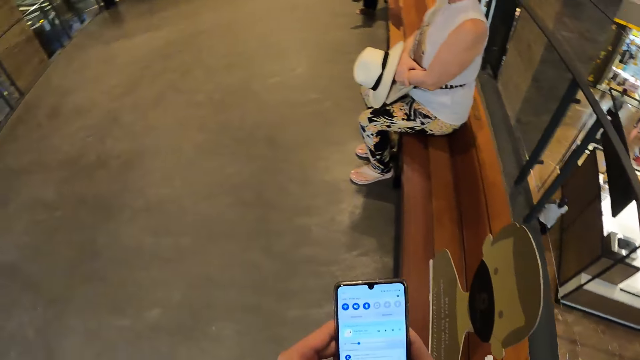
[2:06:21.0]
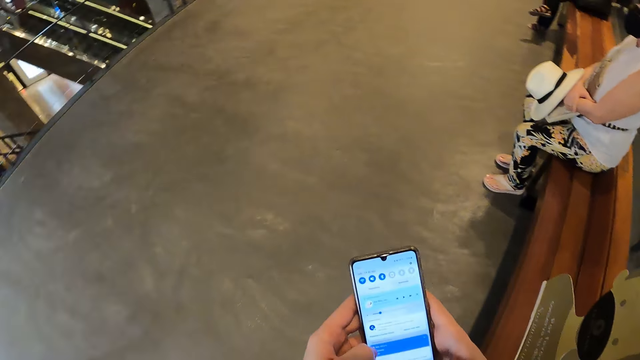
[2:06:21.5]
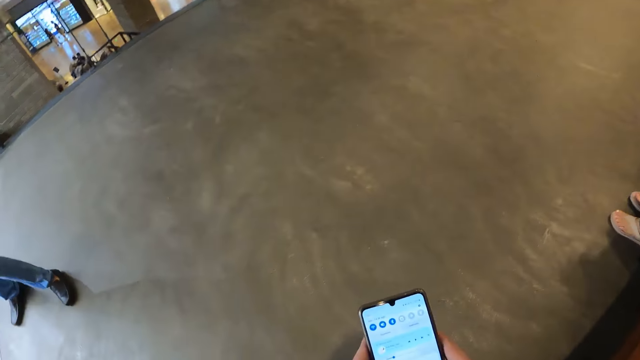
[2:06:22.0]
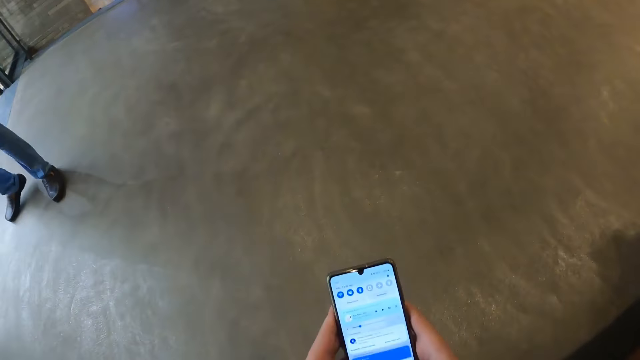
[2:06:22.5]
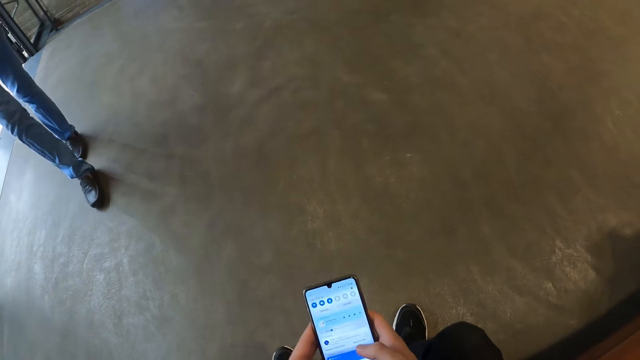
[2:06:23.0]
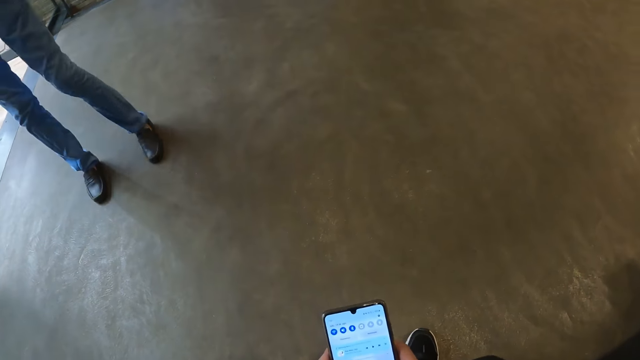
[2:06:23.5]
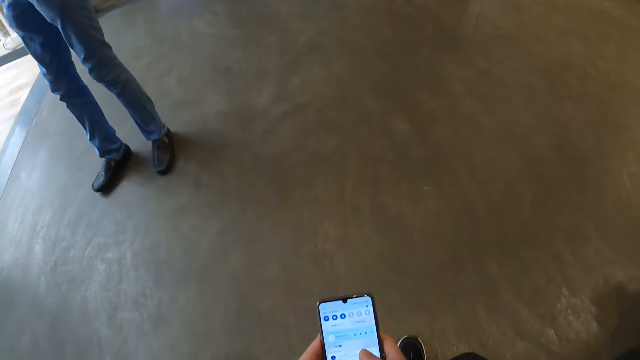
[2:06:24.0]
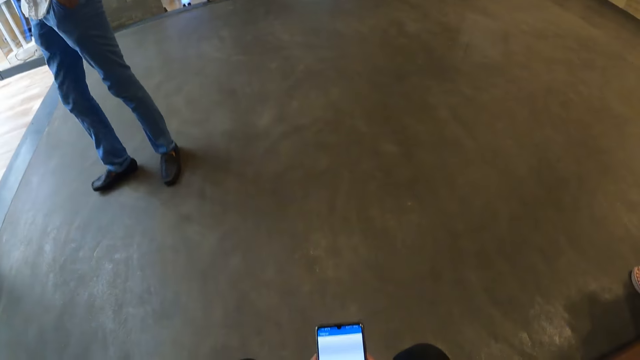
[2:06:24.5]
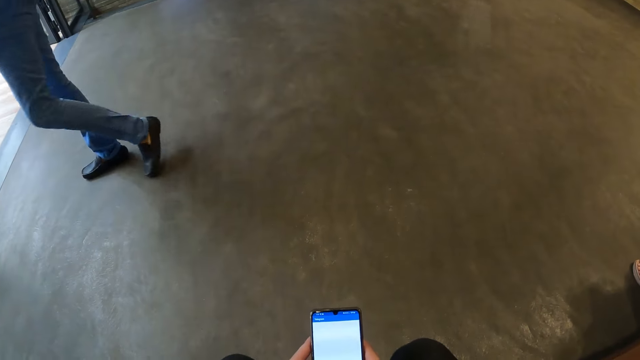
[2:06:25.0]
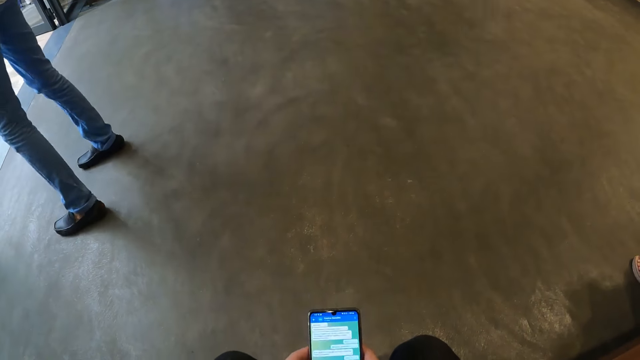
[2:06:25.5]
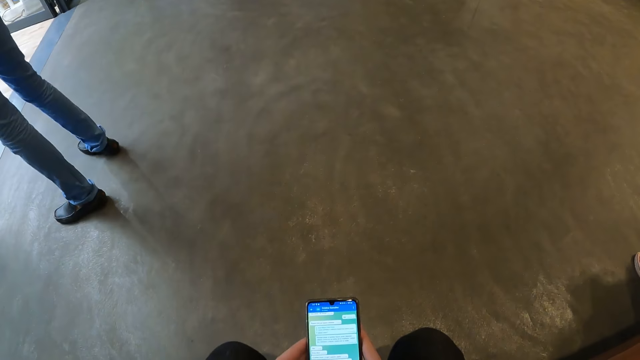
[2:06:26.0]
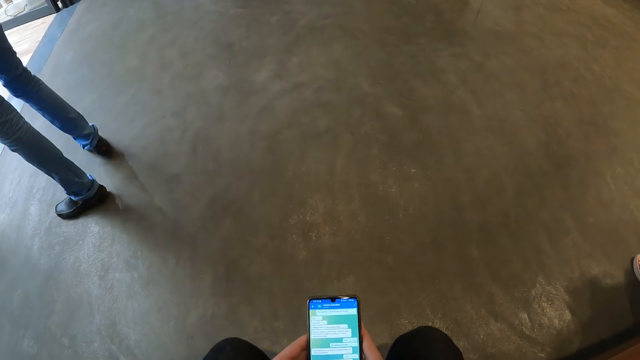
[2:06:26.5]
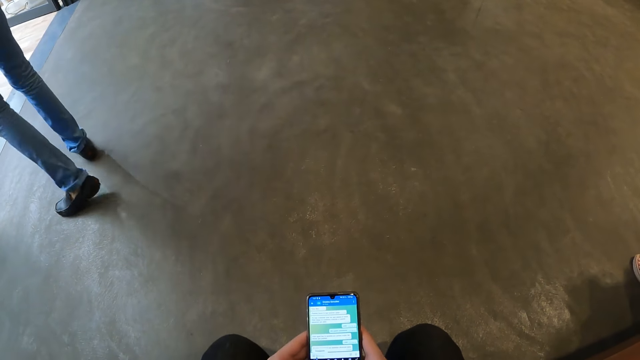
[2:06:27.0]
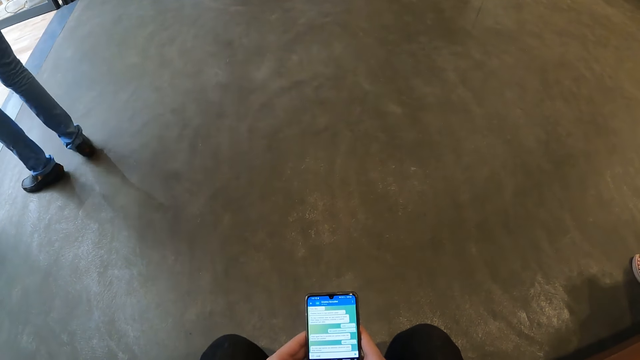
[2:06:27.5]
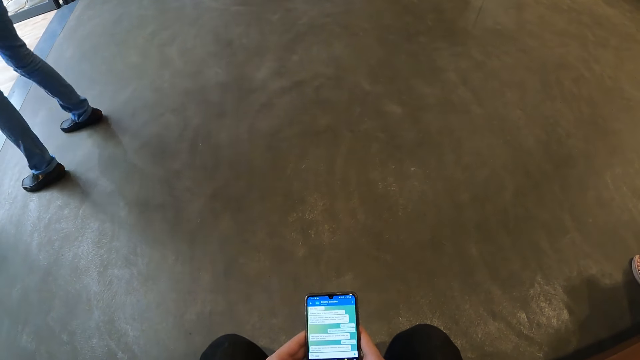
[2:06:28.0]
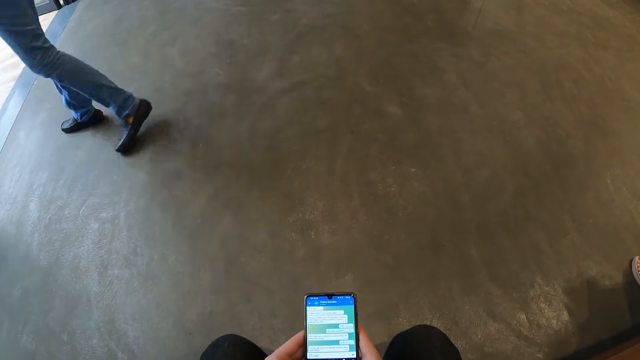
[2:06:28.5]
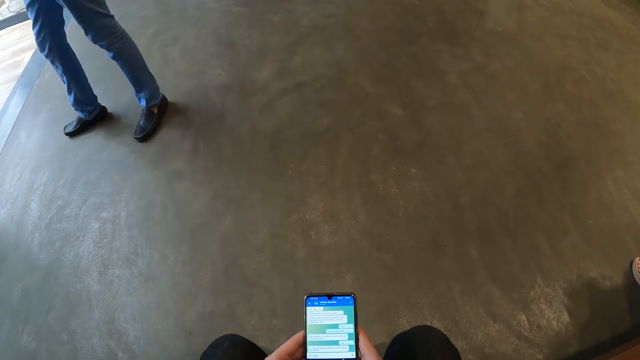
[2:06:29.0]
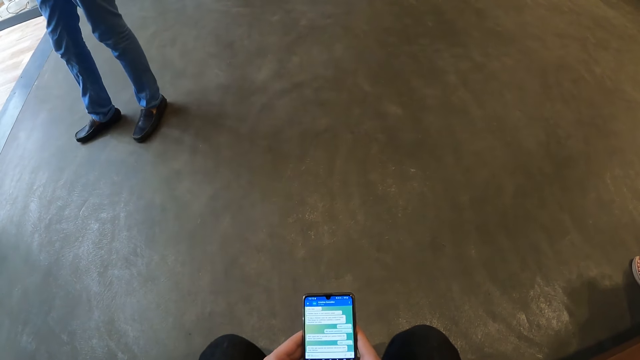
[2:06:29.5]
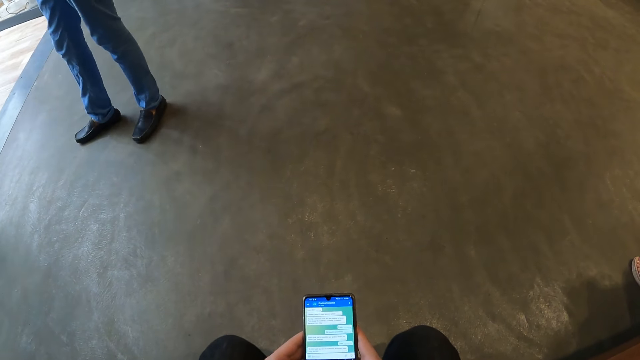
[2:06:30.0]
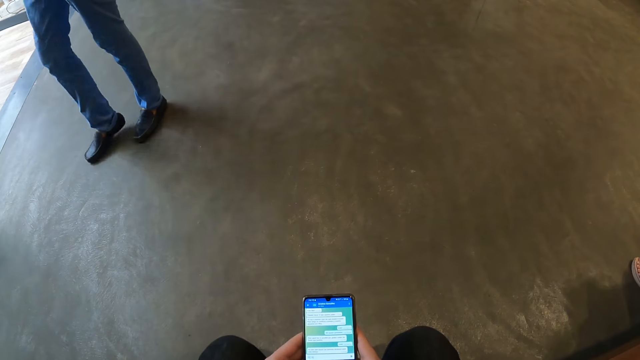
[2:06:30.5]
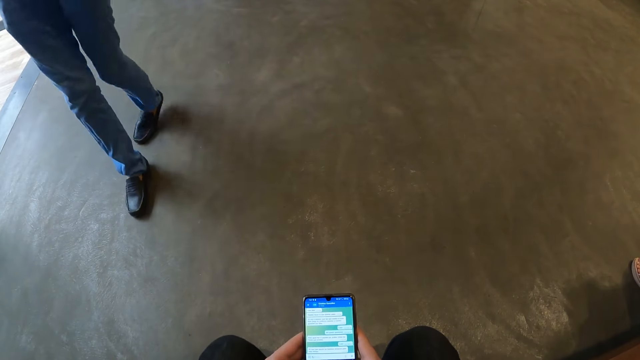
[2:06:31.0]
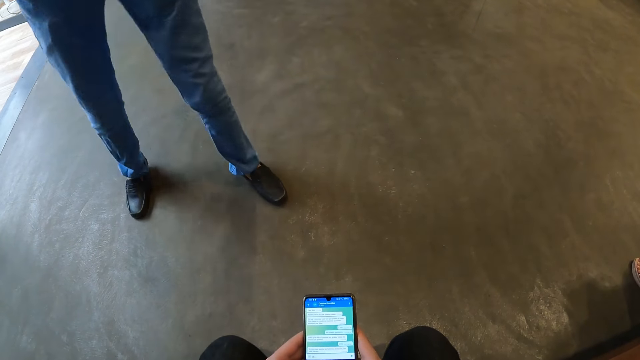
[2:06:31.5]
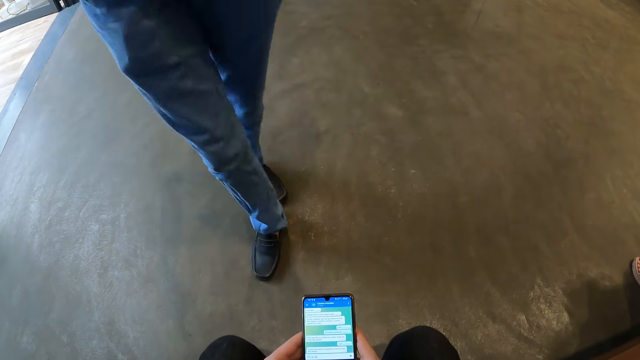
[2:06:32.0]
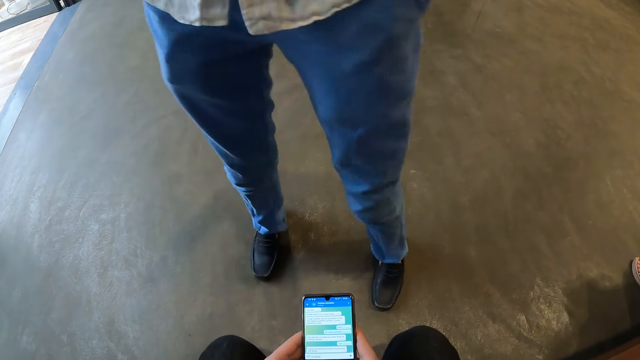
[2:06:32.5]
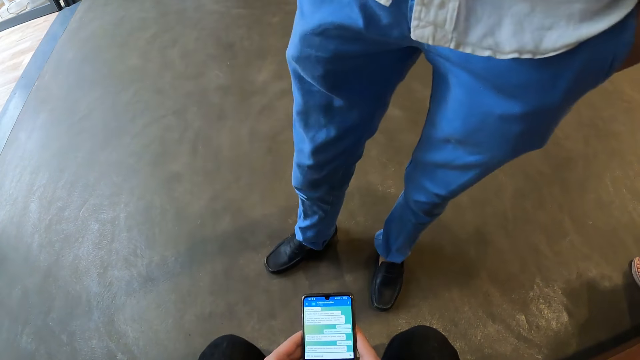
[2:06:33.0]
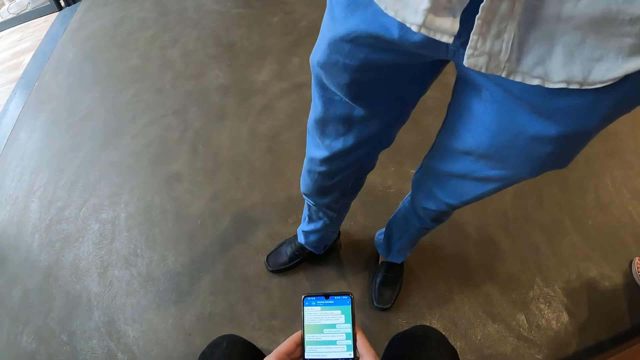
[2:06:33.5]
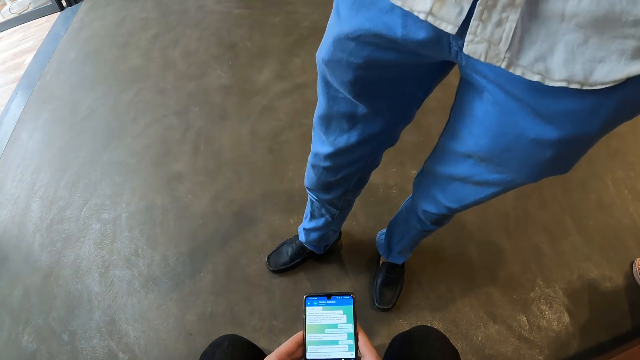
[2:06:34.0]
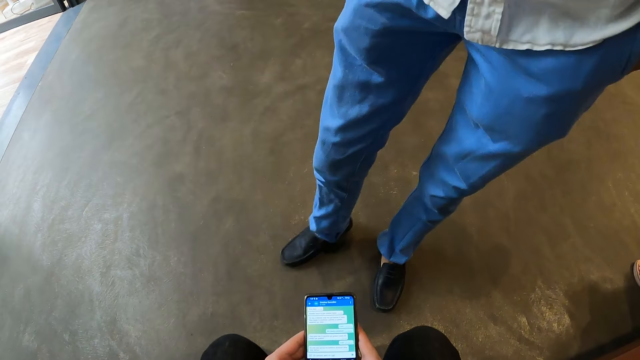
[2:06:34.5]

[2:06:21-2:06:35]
The camera wearer uses the phone. He sits on the bench in the mall with the phone in his hands. A man walks towards the camera wearer.

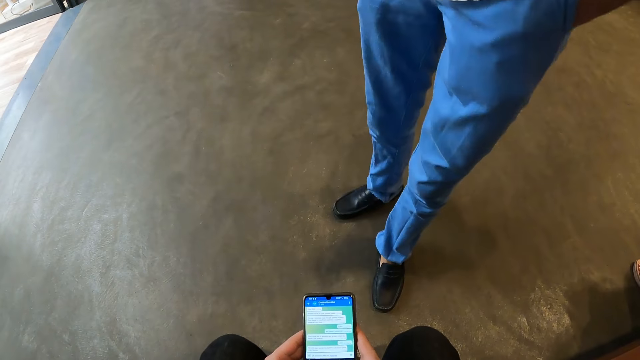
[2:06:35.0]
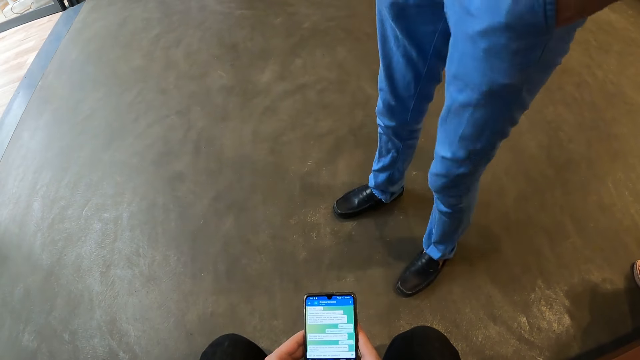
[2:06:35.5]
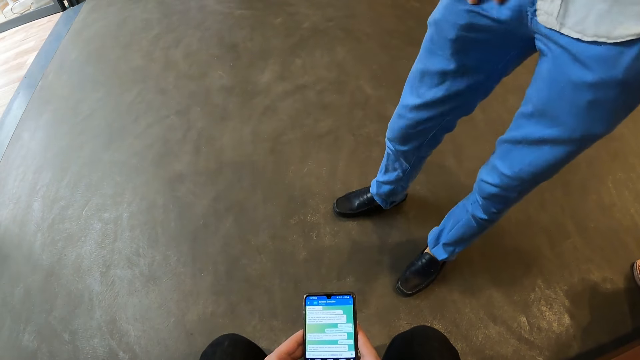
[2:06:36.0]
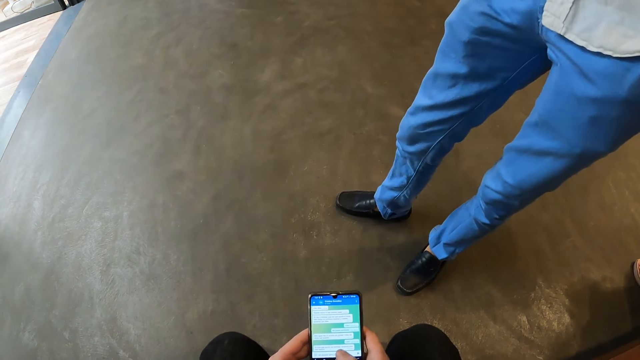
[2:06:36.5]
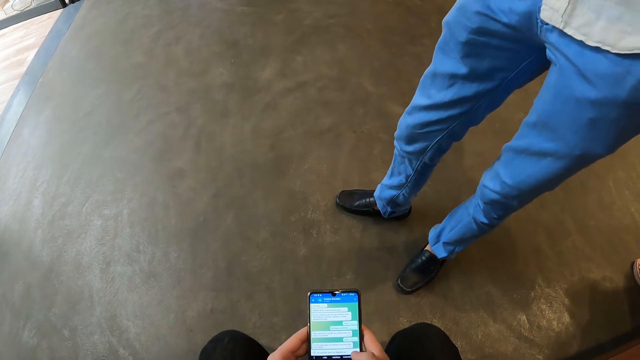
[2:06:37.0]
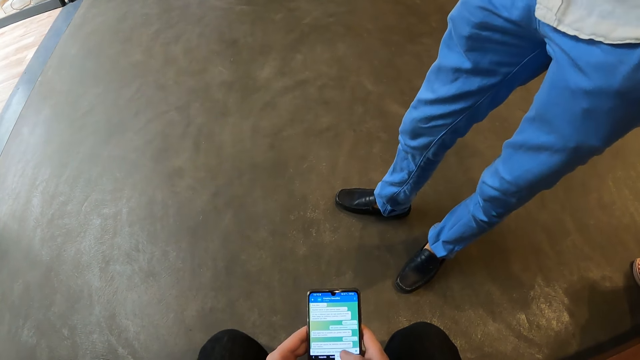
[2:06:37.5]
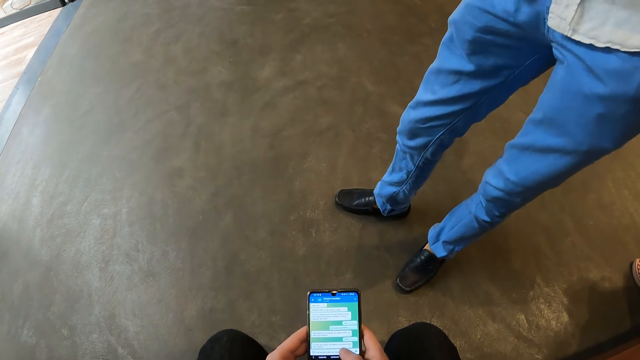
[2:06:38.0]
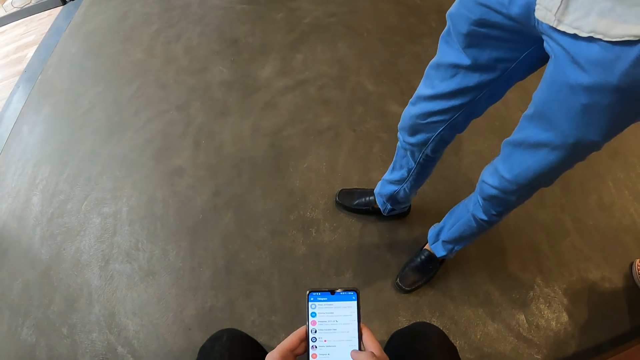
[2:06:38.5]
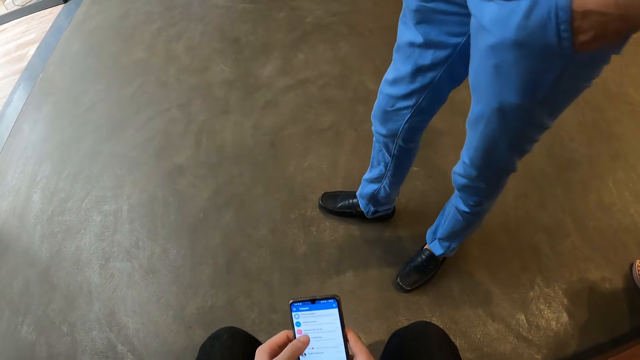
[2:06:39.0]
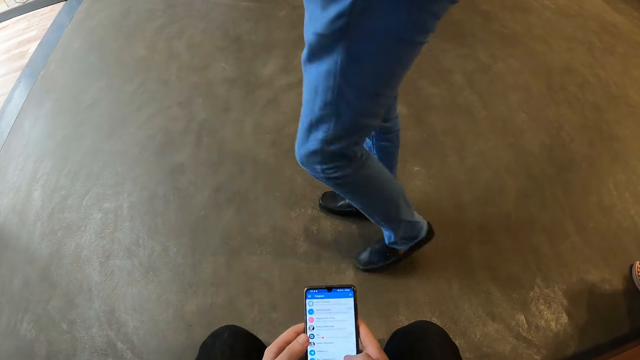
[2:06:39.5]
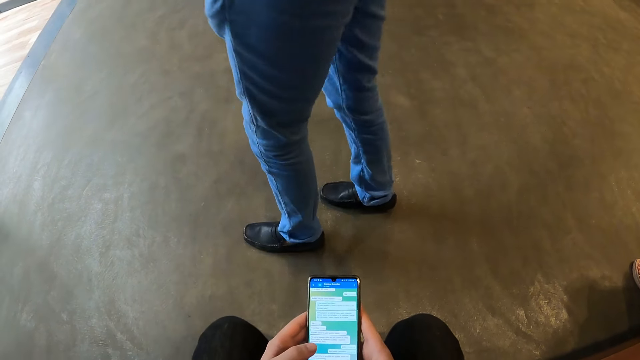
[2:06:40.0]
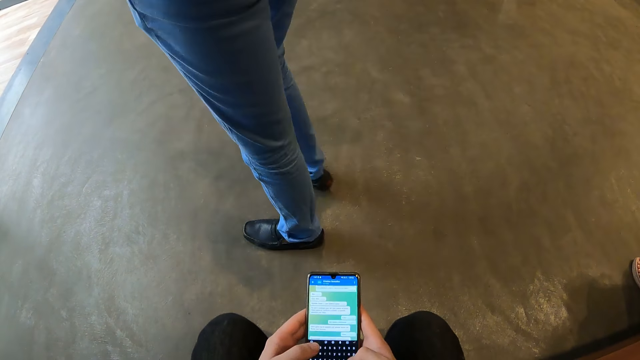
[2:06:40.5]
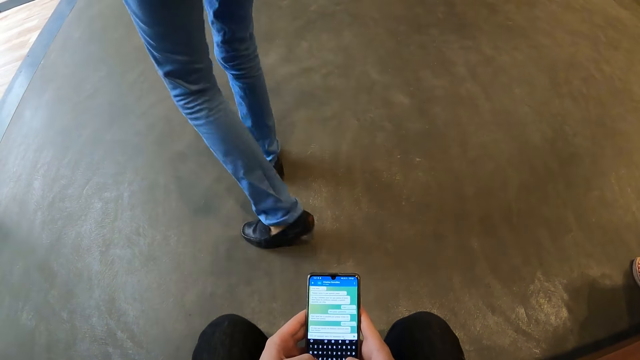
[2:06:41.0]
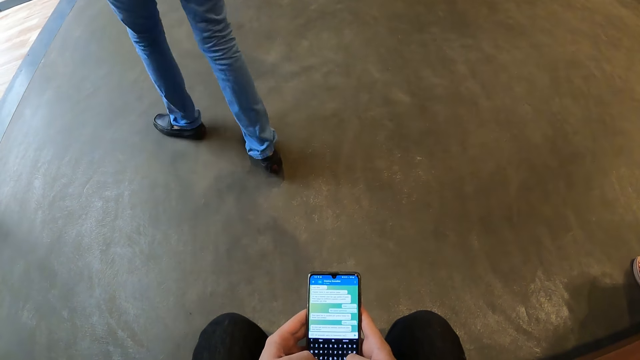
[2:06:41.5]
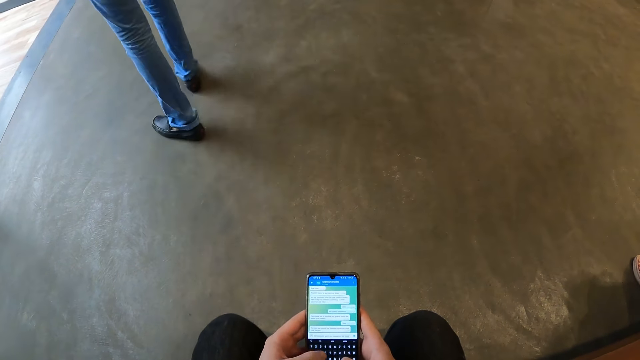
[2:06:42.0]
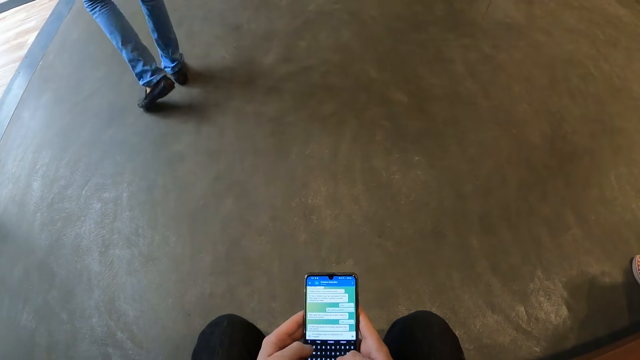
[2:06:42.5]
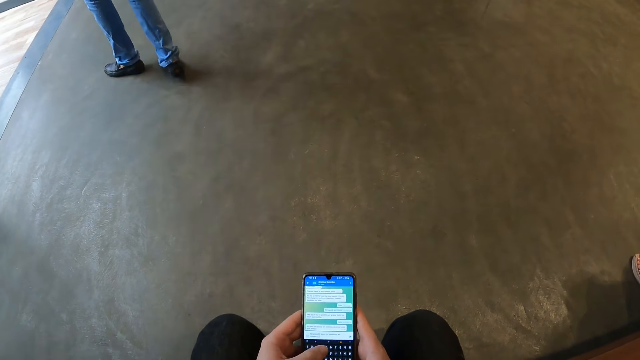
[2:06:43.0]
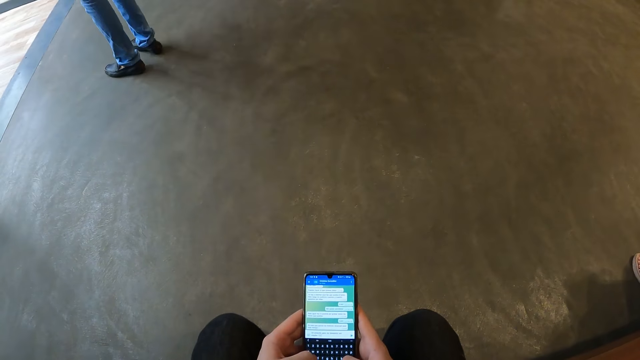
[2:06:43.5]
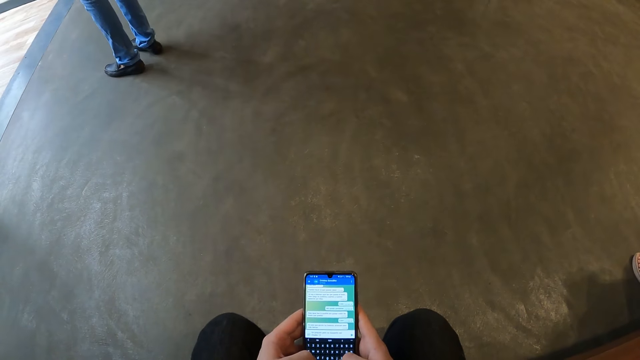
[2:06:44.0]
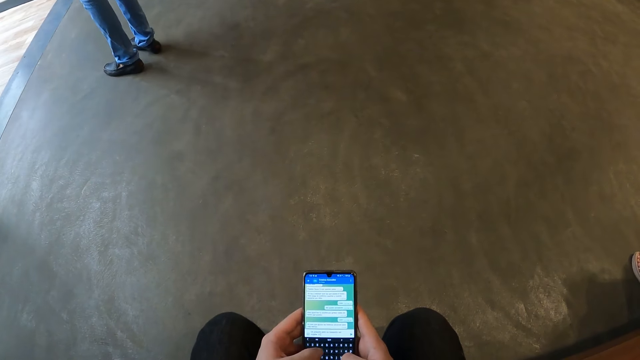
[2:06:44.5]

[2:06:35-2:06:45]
The man walks away from the camera wearer.
